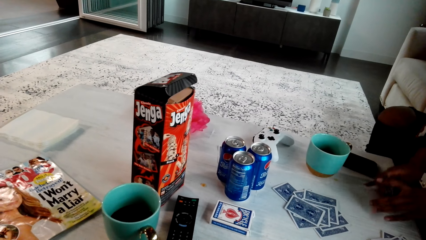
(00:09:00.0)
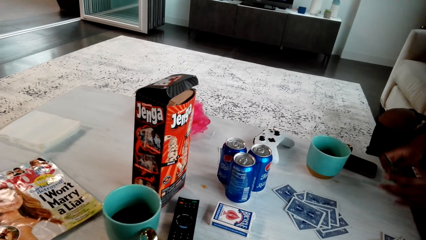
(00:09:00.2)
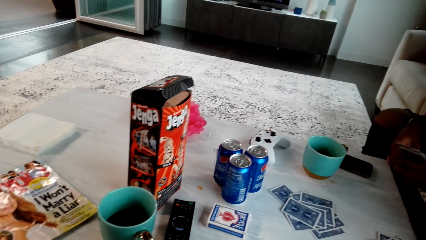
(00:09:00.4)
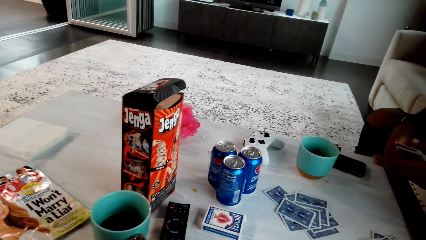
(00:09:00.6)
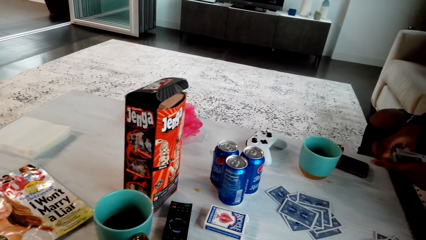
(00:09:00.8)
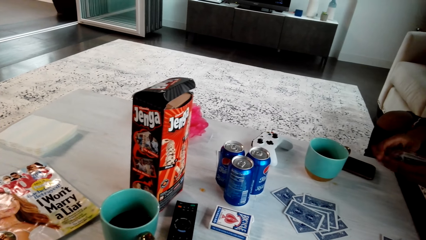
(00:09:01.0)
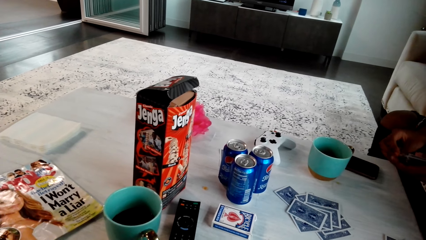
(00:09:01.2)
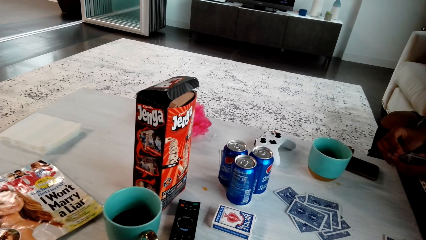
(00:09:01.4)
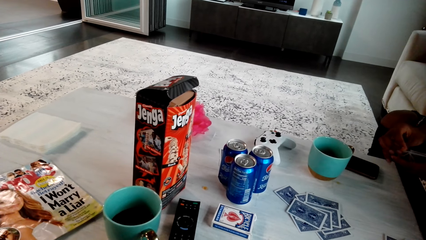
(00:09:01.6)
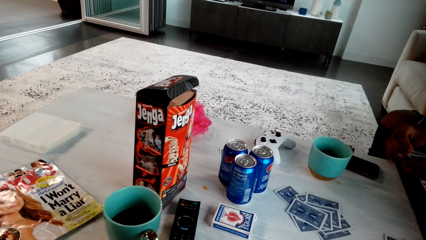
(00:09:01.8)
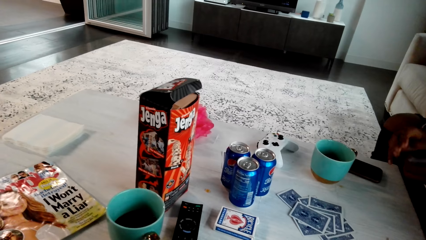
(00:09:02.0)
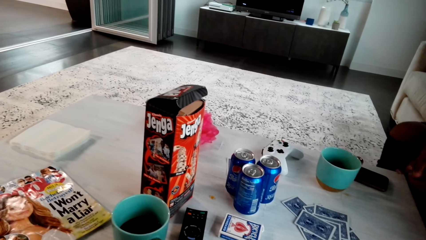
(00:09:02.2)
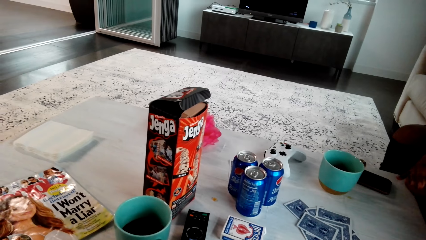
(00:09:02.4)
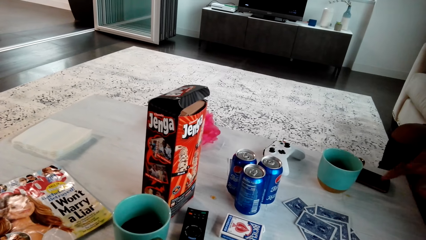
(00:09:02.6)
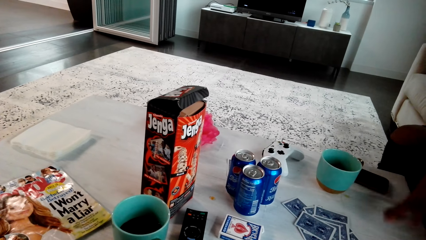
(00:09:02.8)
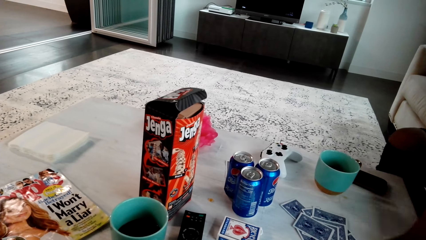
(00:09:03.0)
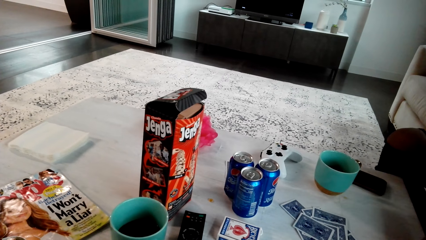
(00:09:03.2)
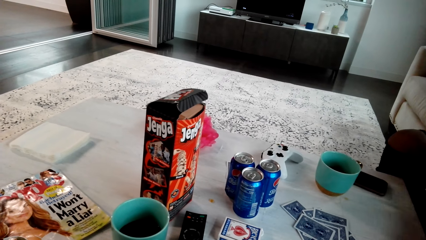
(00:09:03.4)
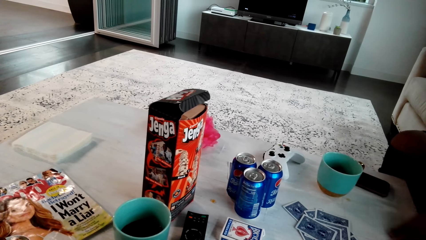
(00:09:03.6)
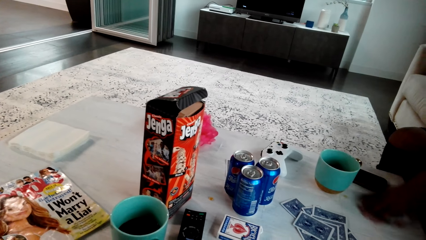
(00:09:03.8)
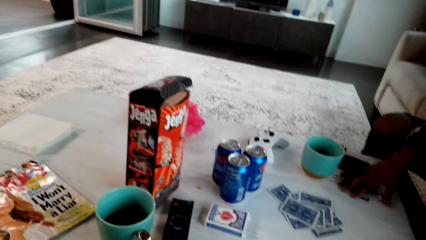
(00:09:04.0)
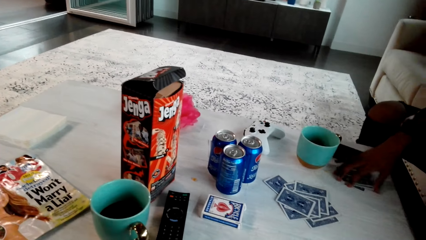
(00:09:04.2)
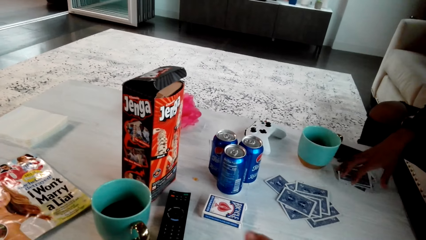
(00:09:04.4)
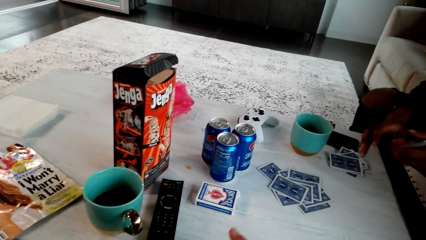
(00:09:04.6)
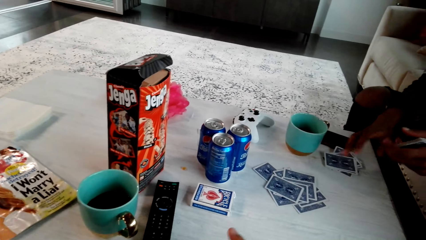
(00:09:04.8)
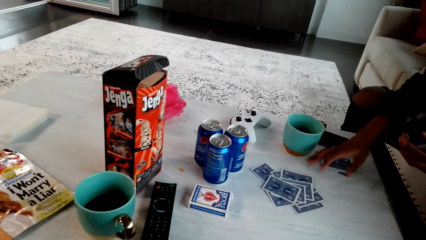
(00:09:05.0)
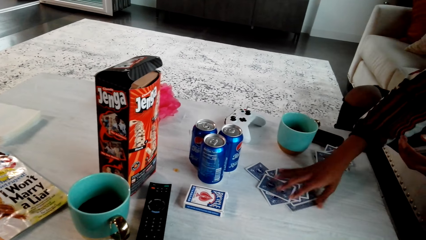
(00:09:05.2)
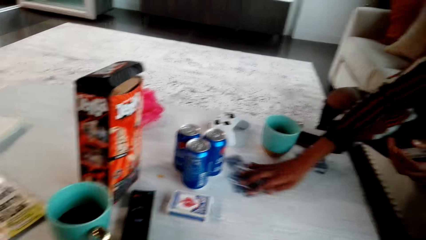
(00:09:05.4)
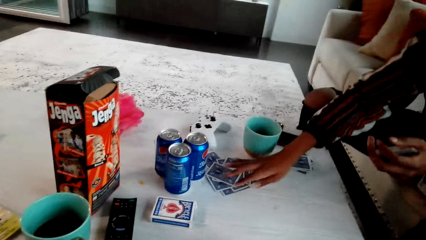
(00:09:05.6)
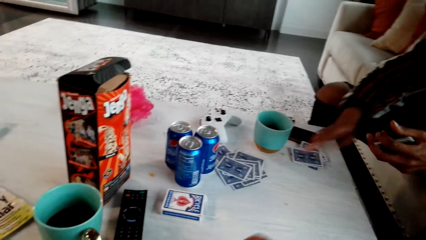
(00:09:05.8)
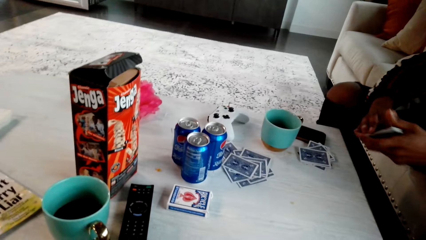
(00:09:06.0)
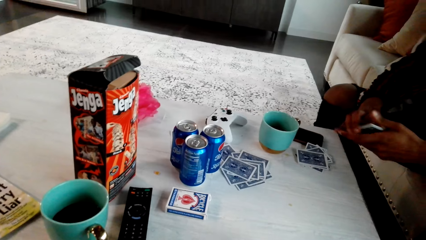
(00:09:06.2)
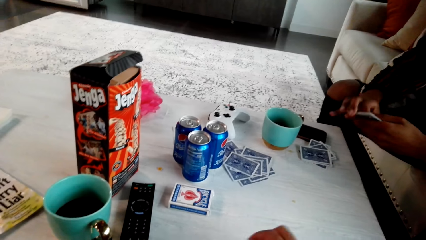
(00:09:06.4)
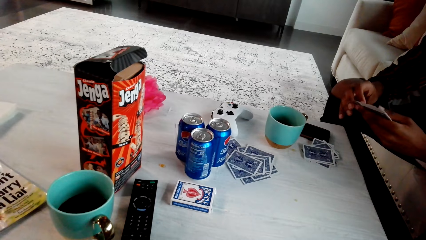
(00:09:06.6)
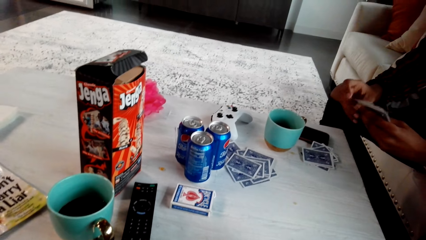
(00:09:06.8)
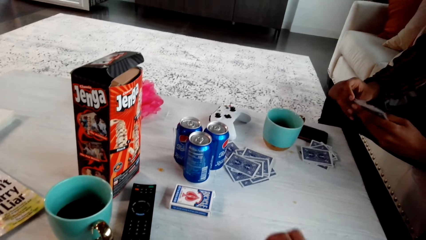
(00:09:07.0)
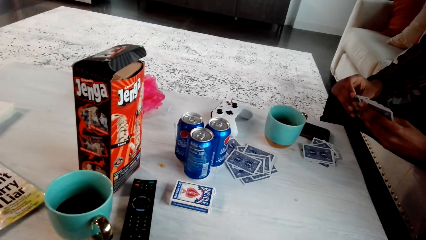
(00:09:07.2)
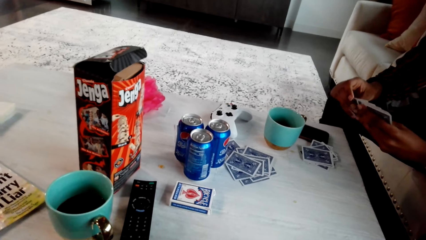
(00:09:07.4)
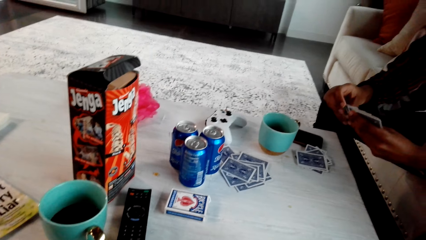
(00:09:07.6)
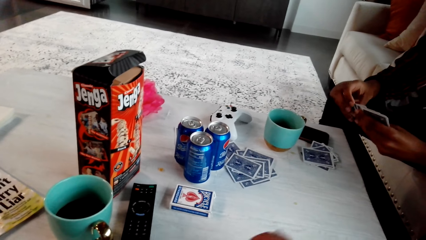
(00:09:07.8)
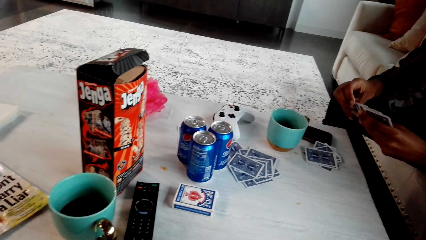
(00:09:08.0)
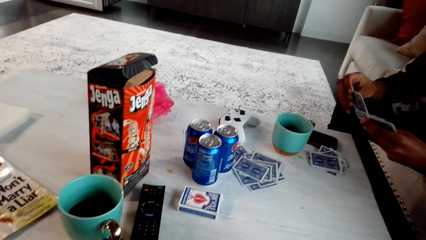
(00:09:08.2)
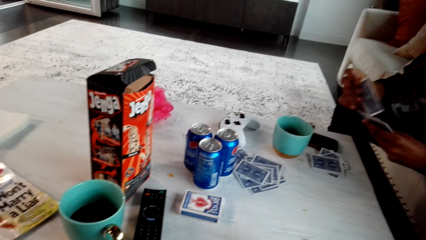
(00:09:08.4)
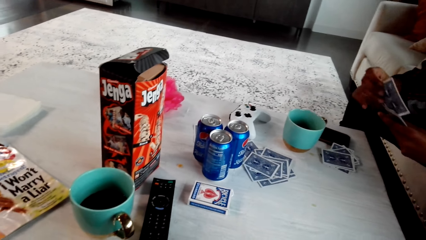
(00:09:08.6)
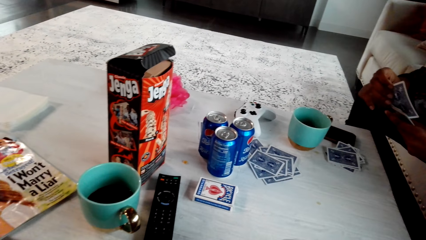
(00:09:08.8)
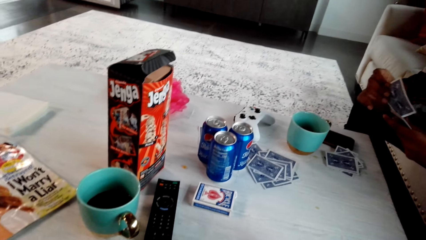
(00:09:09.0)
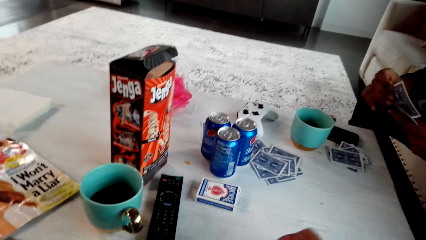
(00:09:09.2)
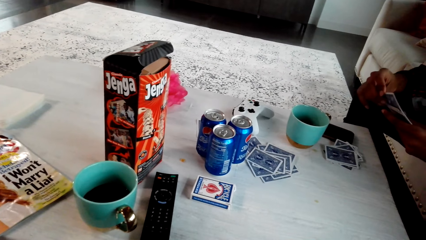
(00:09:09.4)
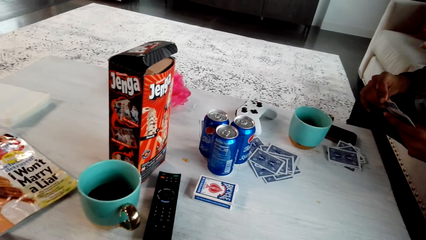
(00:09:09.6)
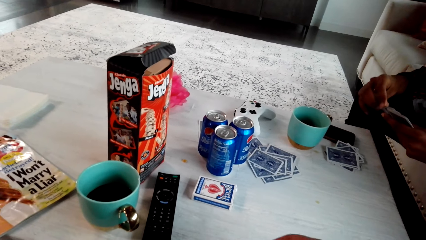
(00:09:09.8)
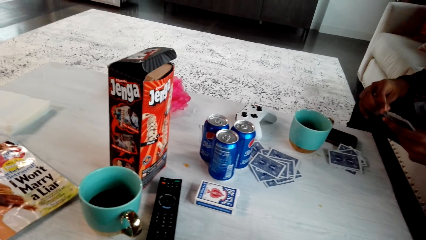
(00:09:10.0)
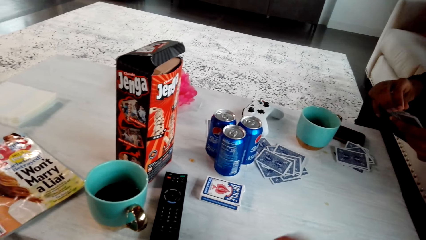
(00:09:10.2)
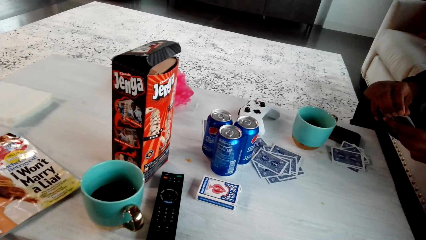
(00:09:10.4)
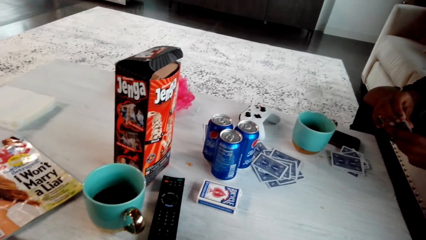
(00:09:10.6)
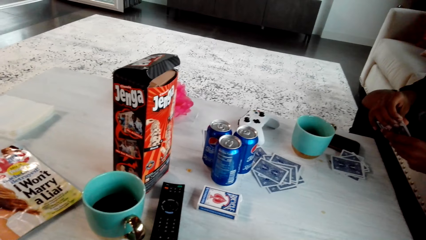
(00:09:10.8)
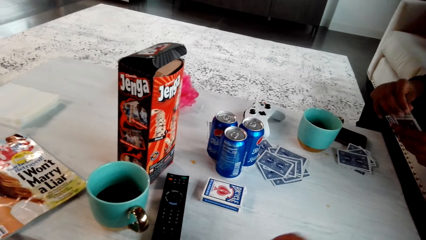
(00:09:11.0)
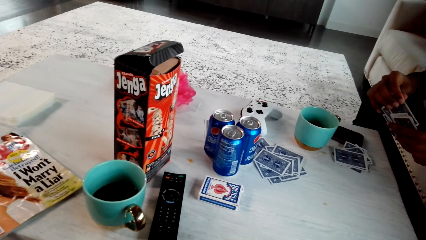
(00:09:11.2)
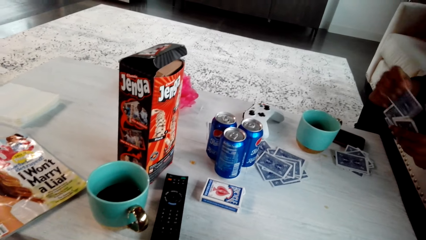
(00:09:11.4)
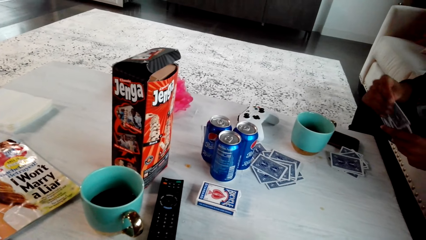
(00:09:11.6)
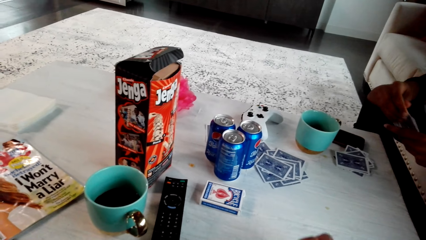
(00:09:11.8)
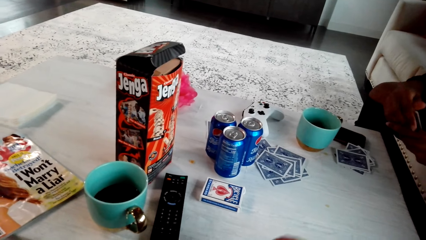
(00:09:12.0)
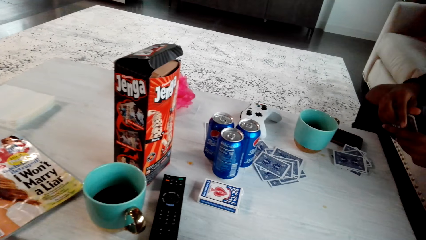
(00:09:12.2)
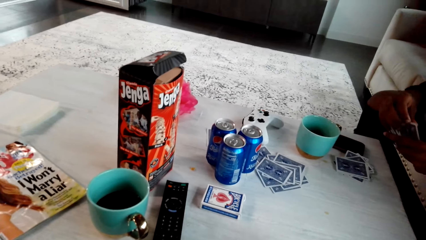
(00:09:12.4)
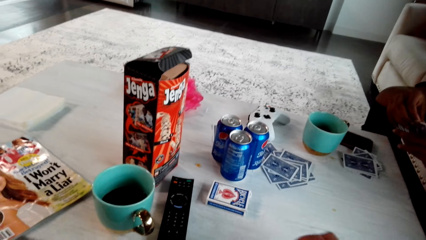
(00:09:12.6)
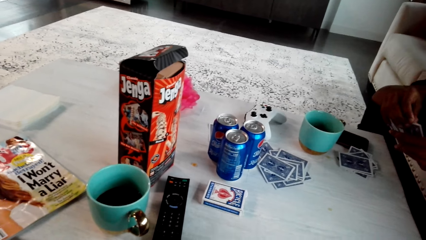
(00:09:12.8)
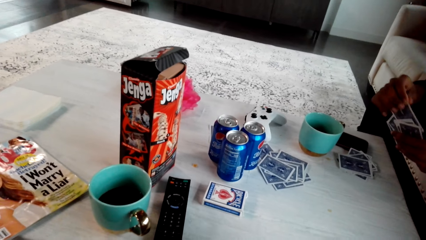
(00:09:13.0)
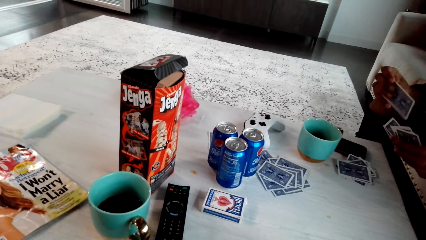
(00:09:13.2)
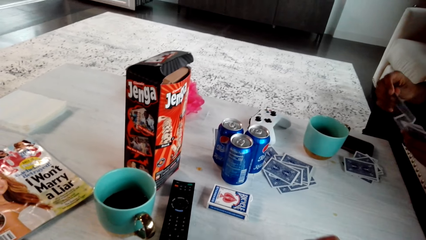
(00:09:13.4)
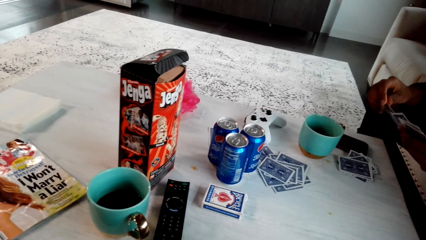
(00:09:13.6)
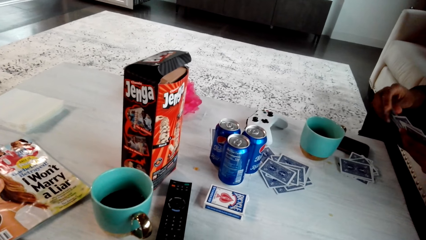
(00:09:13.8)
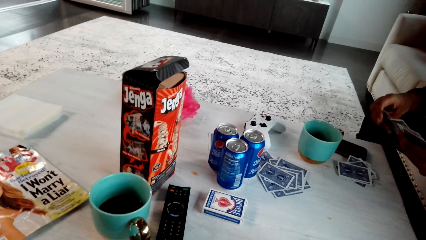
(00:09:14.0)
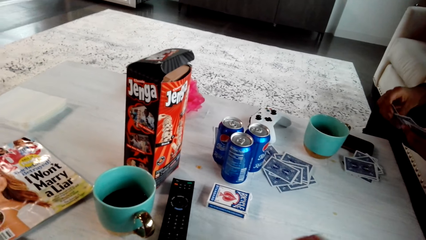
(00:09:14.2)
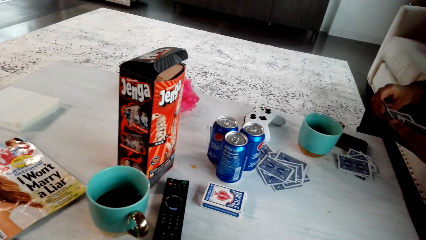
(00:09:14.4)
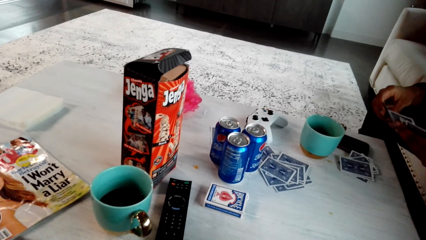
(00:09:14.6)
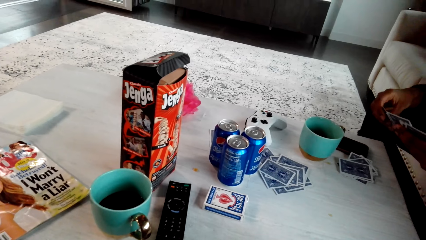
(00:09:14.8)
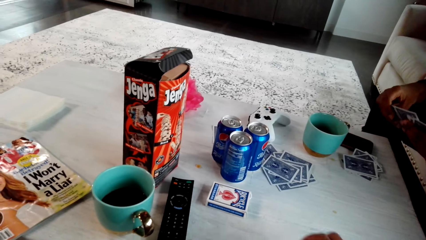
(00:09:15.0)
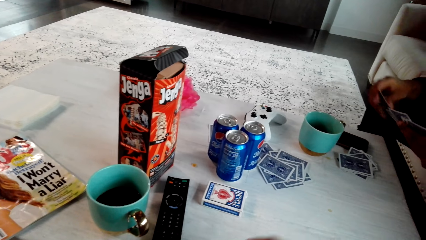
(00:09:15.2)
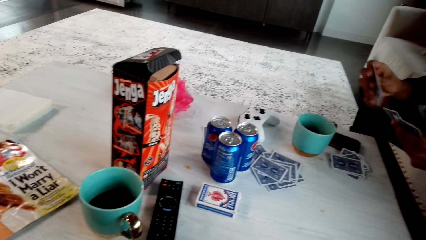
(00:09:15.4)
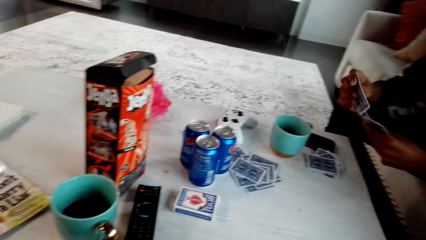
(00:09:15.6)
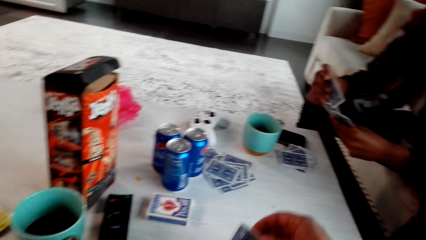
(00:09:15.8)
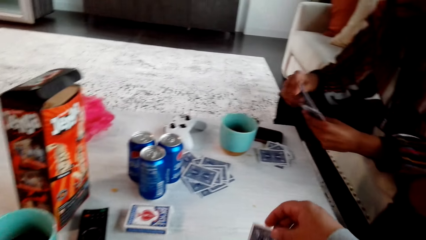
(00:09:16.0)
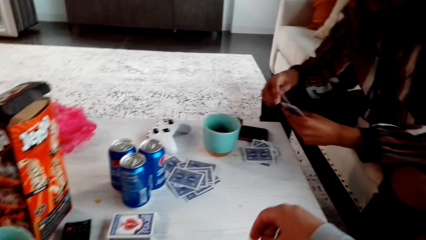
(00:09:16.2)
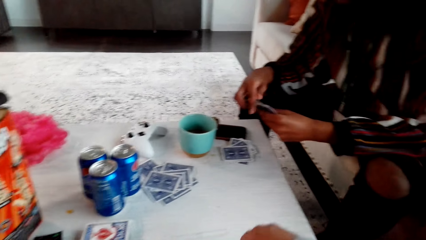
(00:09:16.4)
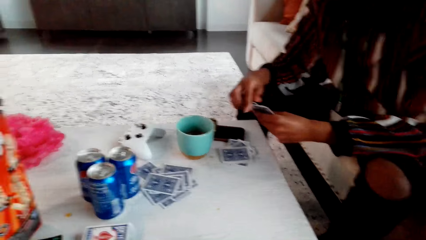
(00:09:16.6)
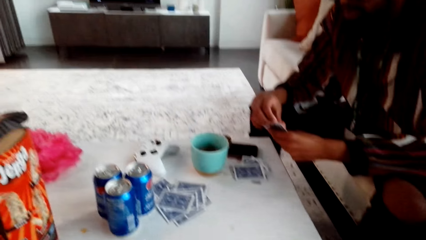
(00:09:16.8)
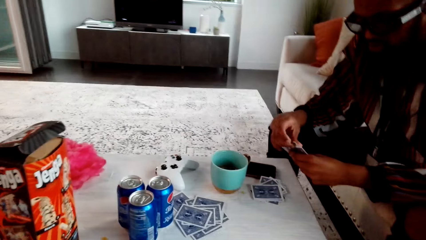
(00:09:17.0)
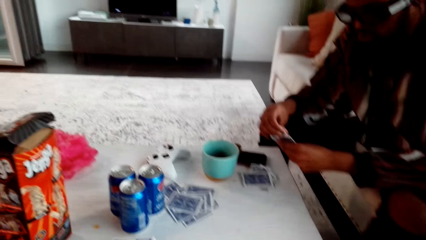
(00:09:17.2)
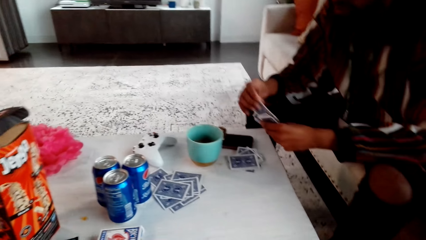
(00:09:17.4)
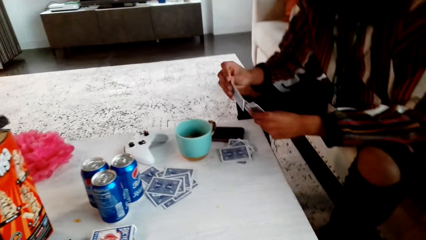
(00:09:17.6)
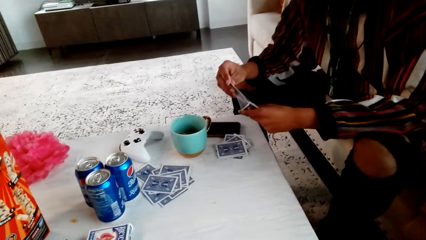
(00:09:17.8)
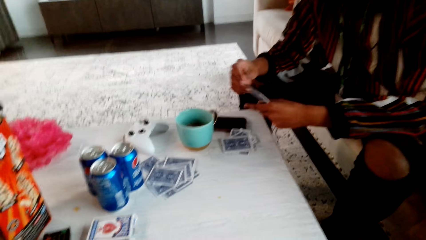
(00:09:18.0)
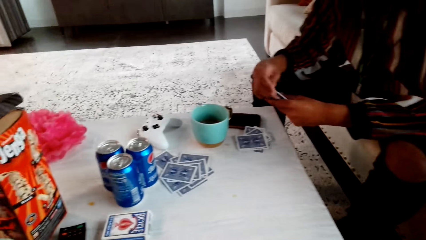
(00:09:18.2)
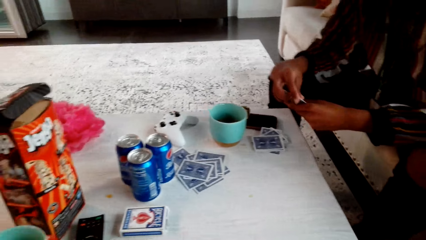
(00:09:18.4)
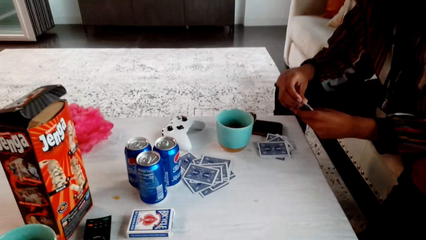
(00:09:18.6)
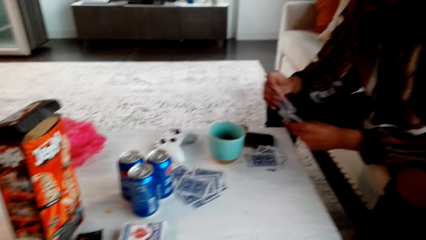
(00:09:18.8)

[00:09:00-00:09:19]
A man holds the playing cards with the left hand. The man moves the cards on the table, arranges the playing cards, and drags the playing cards on the table. The man drags the playing cards on the table again. The man holds the playing cards with the right hand, and shuffles. The man picks a playing card and returns the playing card with the rest. The man picks a playing card and returns the playing card with the rest. The man picks a playing card and returns the playing card with the rest. The camera wearer picks a playing card.
